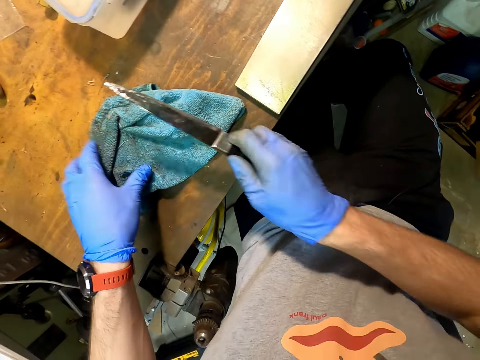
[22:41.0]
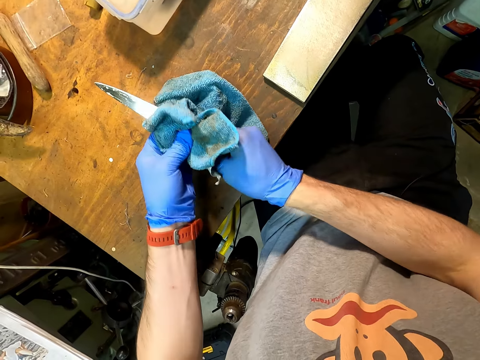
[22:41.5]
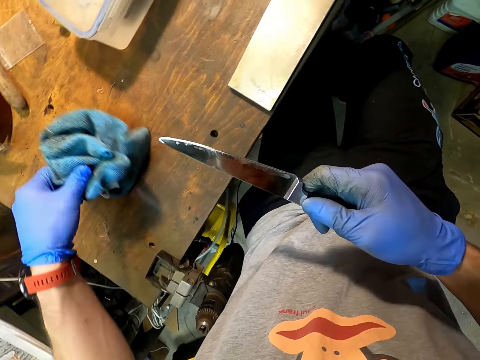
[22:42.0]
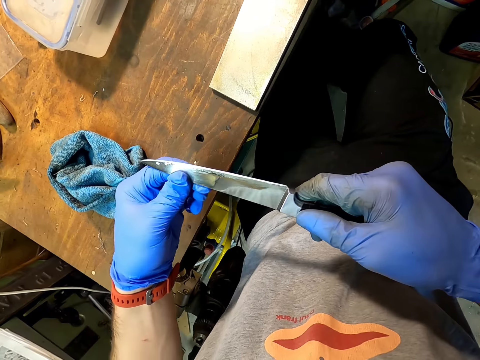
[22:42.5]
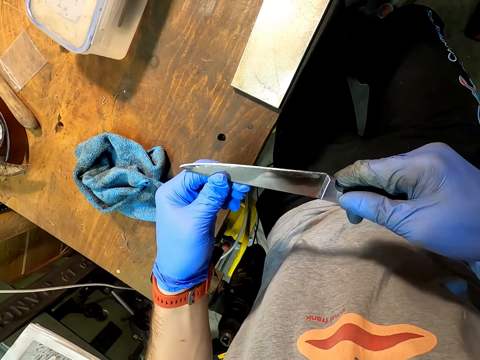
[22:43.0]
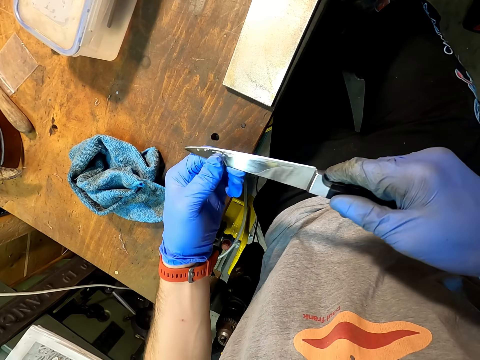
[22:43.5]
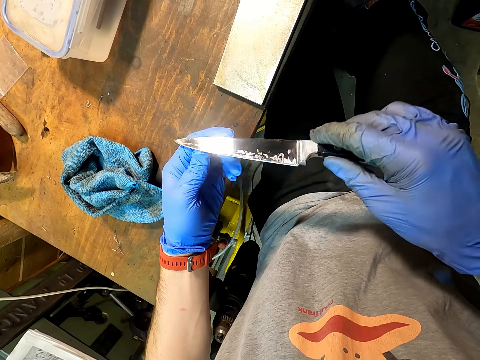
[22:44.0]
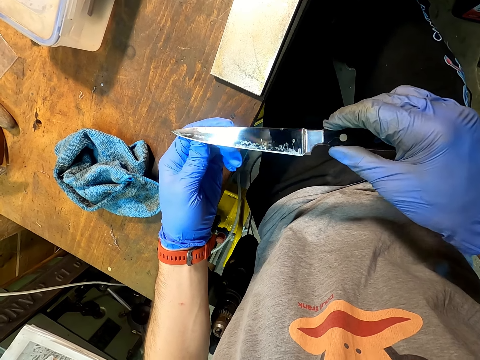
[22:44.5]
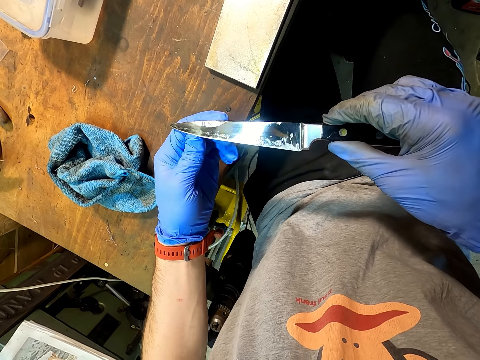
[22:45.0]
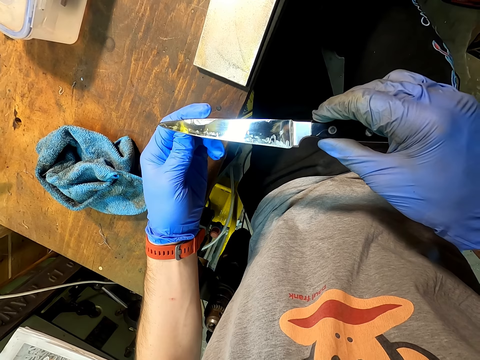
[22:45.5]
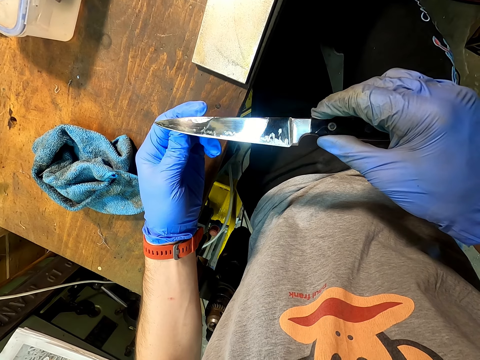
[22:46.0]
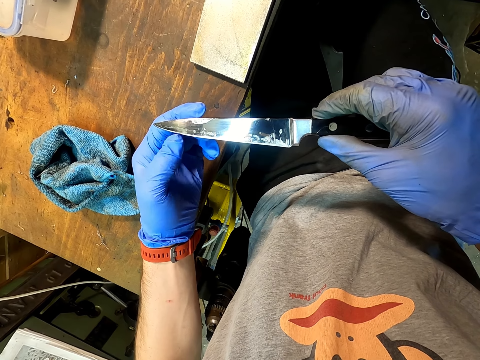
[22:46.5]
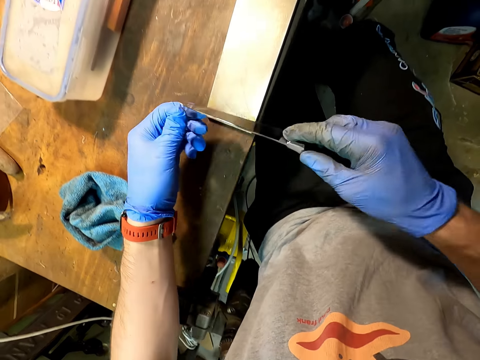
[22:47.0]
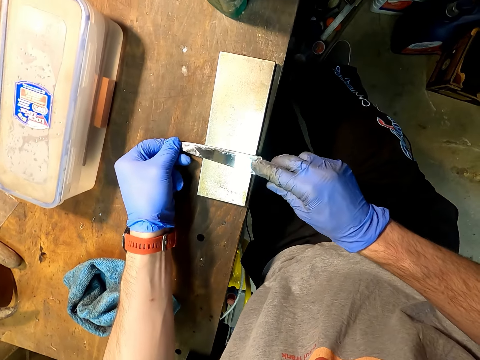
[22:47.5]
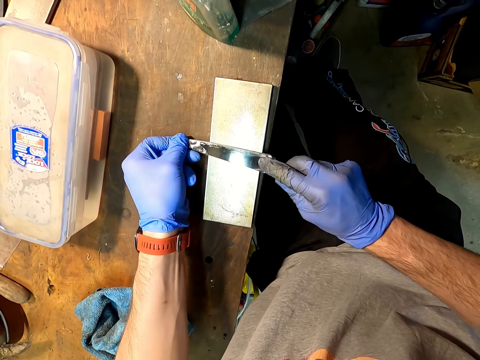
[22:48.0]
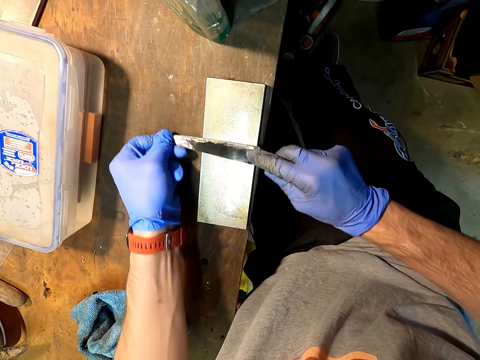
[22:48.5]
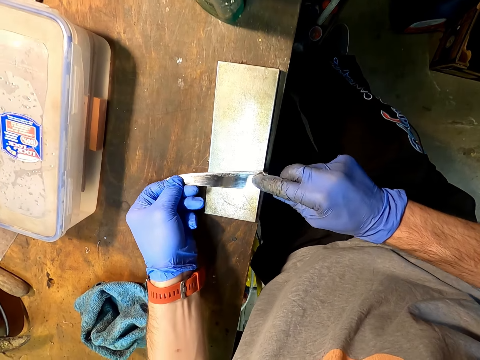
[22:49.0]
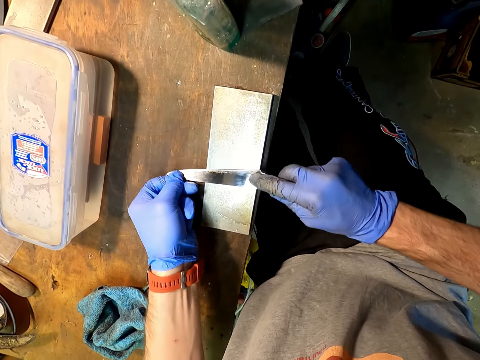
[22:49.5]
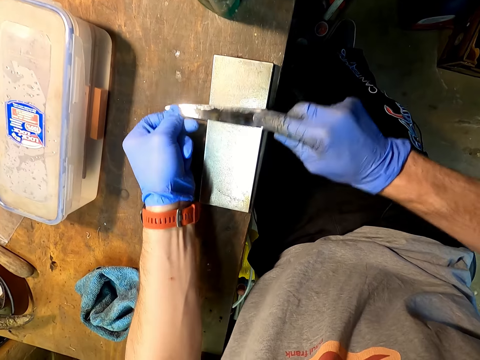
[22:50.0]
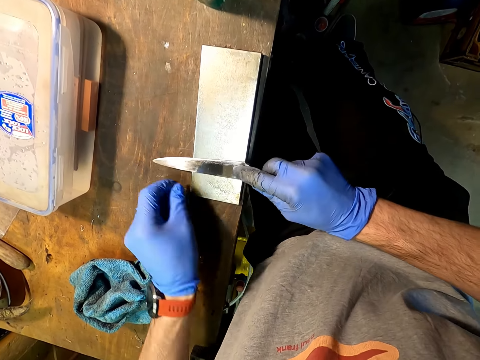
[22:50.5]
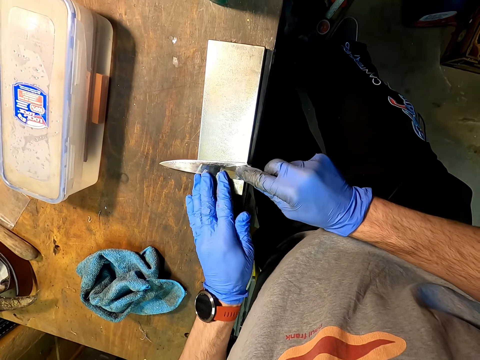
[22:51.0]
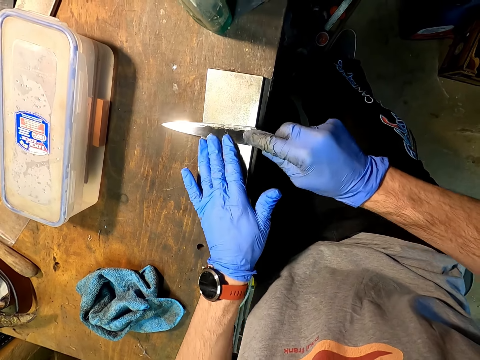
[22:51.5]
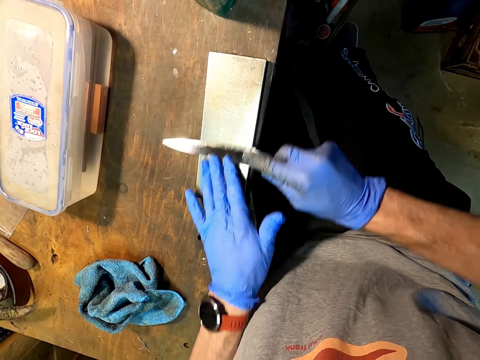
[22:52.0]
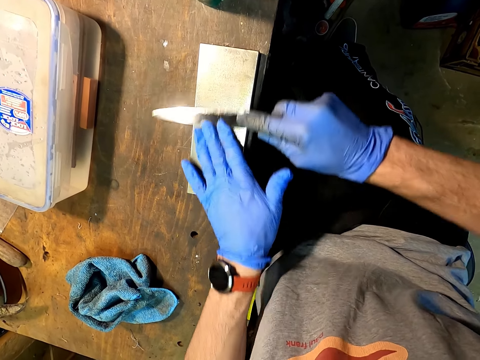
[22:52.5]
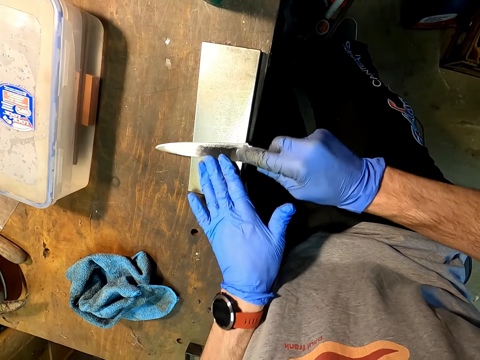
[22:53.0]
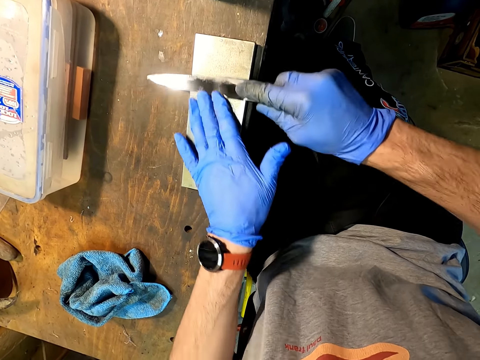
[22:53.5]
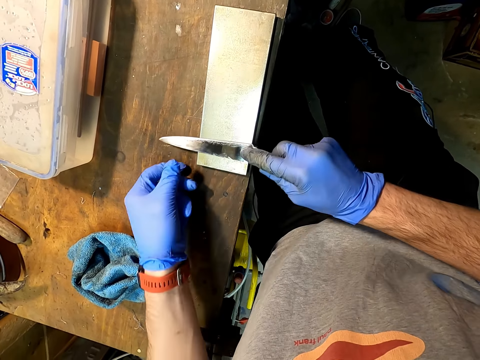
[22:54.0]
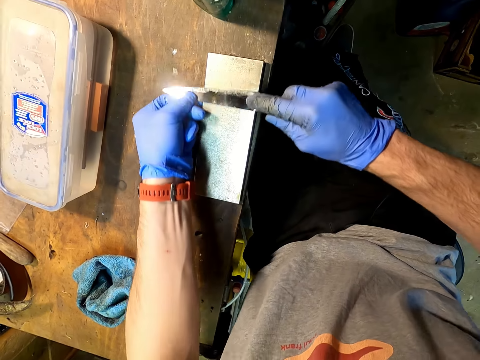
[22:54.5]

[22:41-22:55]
The camera wearer wipes the knife with a towel. They look at the knife. They sharpen the knife with a sharpening stone.

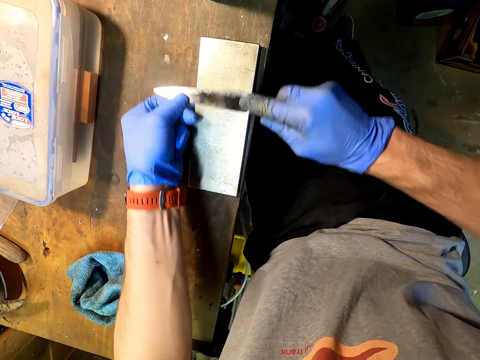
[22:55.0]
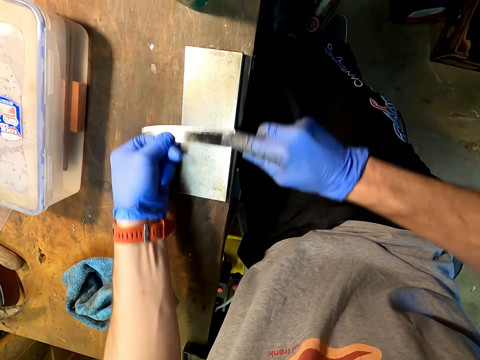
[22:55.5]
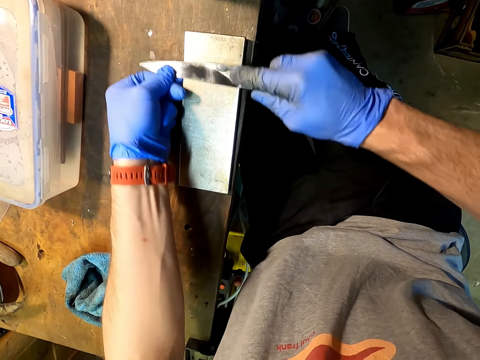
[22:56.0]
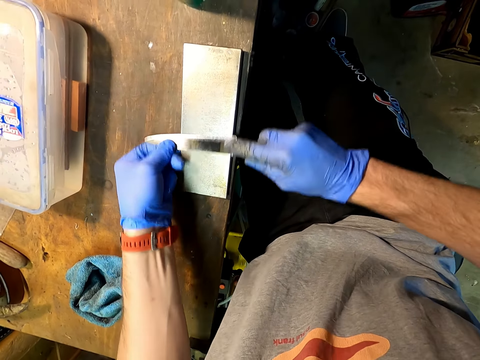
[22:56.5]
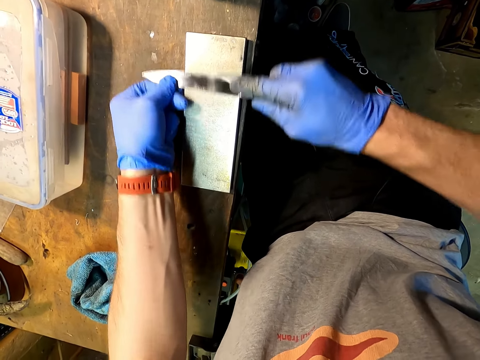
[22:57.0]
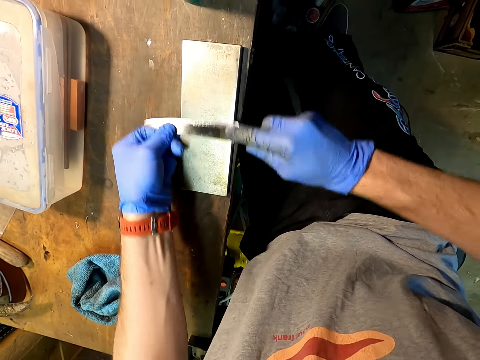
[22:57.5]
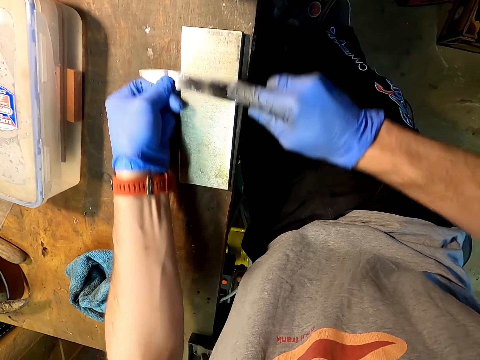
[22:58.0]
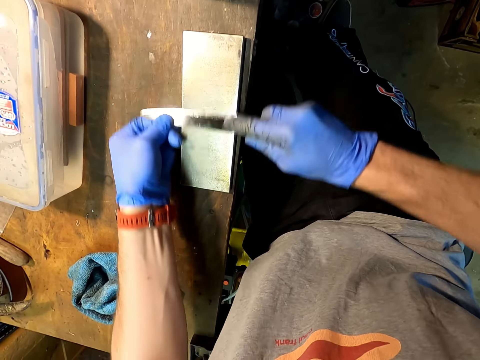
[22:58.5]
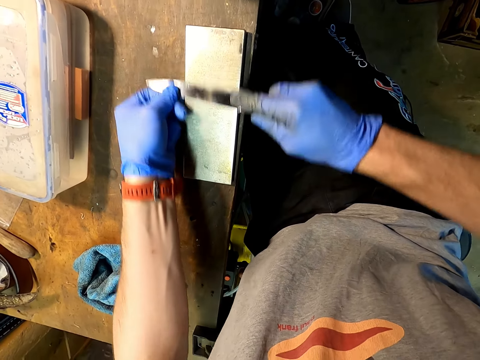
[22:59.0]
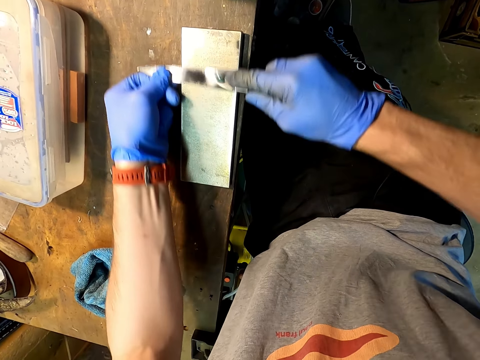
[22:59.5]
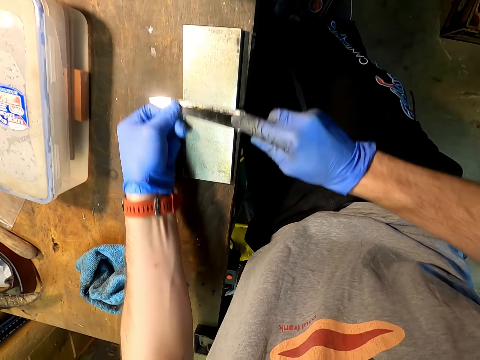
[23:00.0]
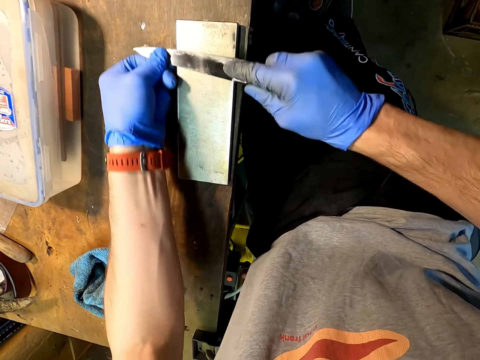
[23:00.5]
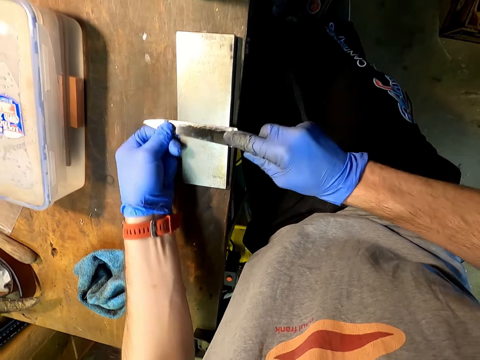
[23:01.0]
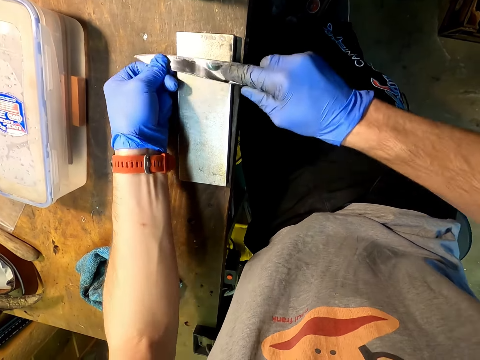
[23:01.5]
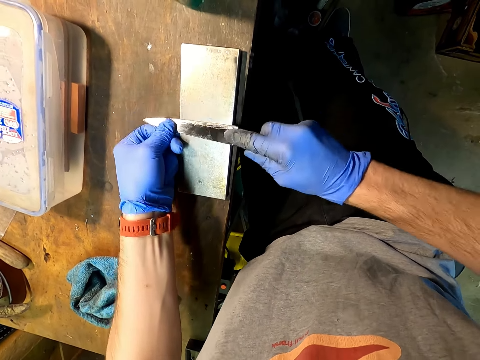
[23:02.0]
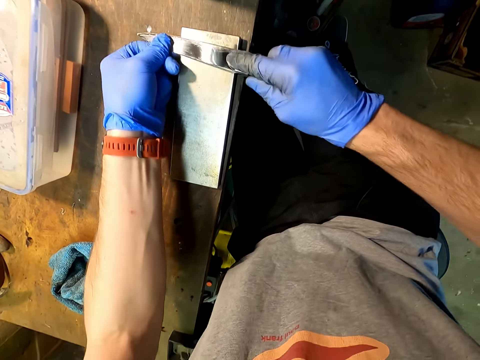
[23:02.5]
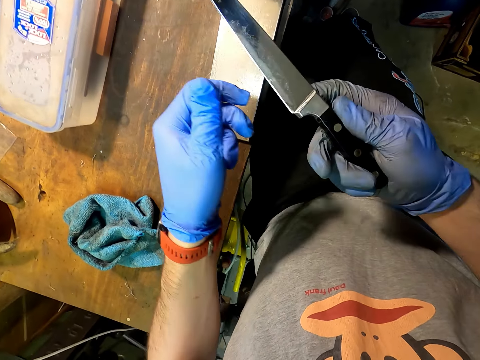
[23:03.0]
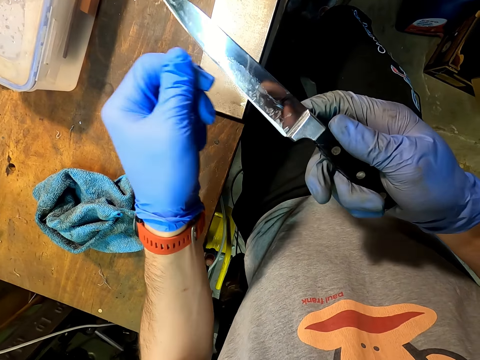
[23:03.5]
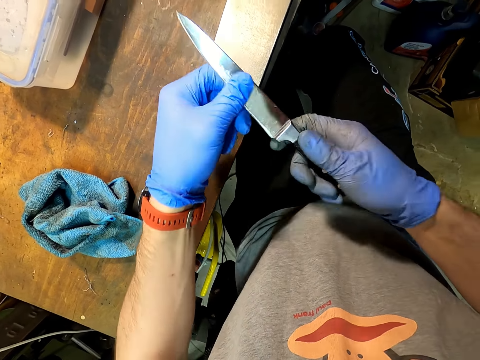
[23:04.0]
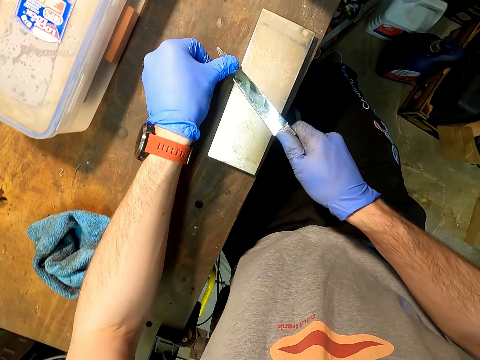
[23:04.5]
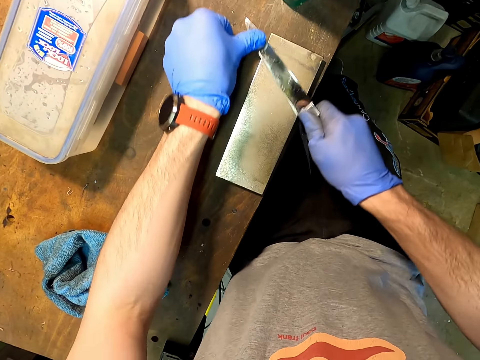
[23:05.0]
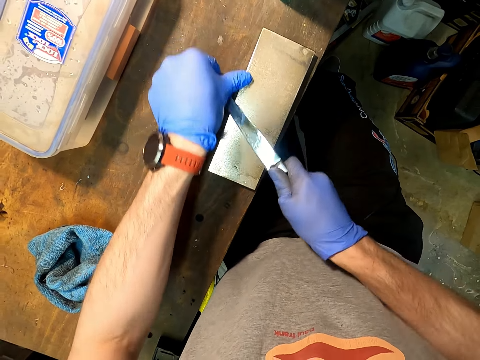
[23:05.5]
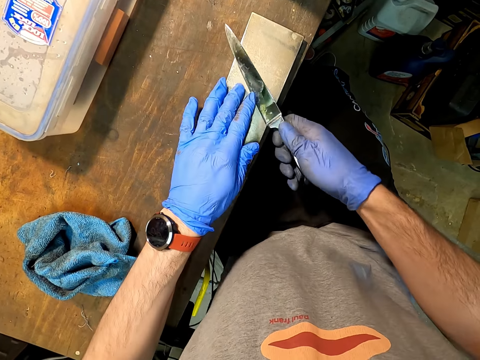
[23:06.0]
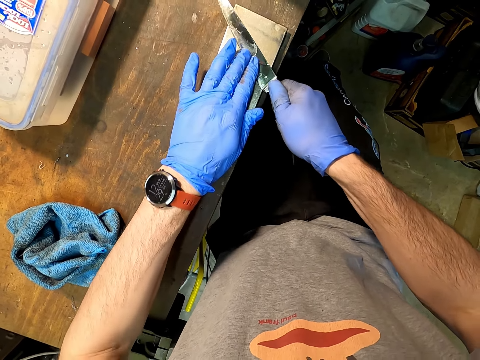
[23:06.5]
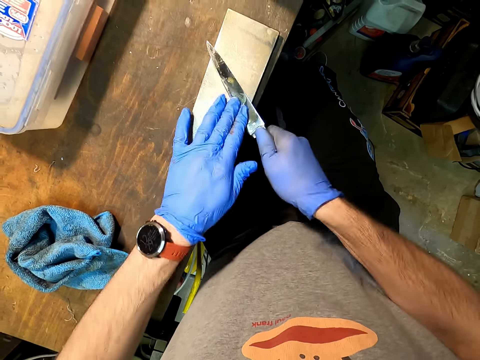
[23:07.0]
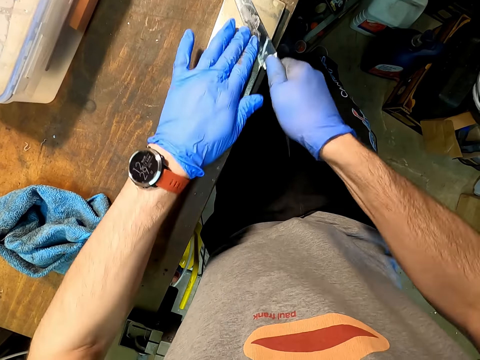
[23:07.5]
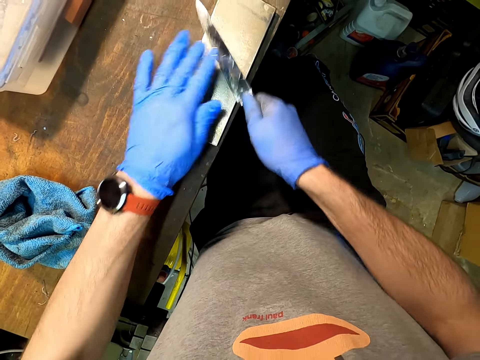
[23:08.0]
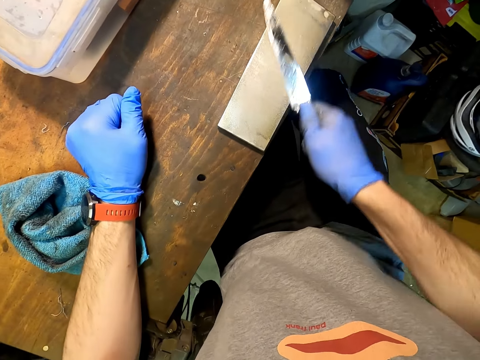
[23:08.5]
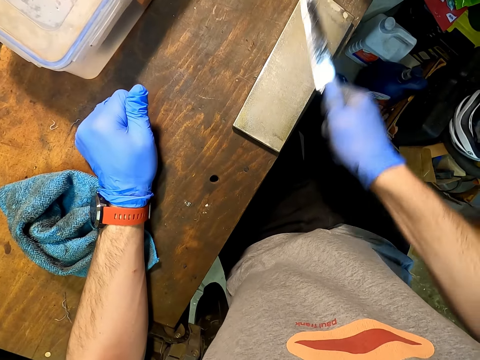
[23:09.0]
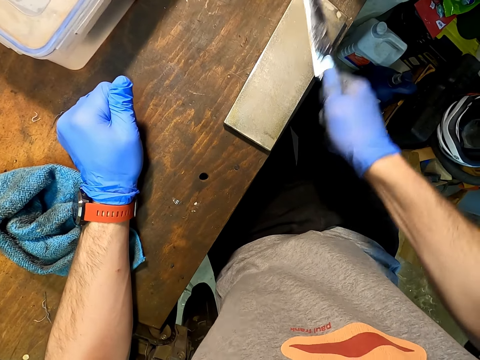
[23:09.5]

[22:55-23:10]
The camera wearer wipes the knife with a hand. They sharpen the knife with a sharpening stone.
